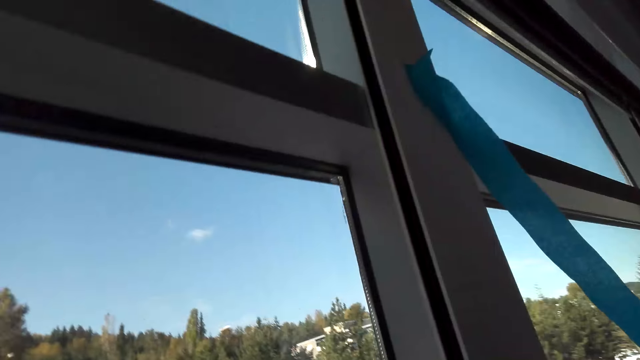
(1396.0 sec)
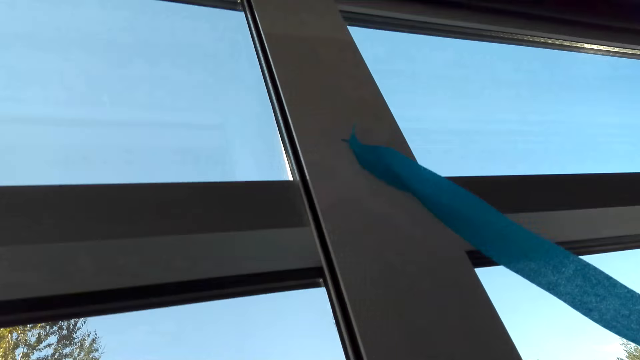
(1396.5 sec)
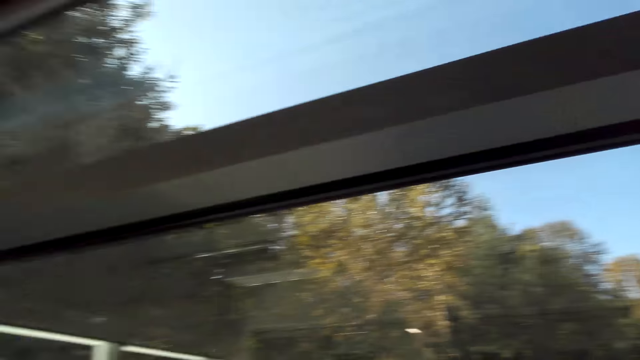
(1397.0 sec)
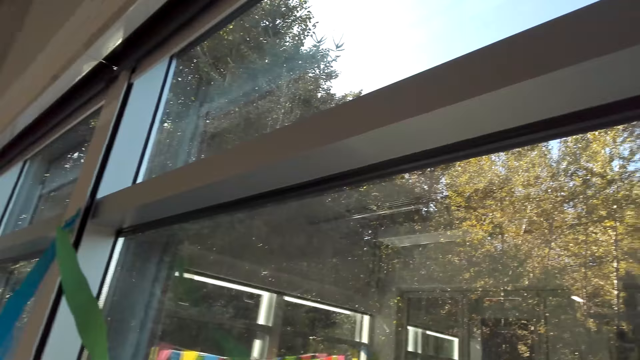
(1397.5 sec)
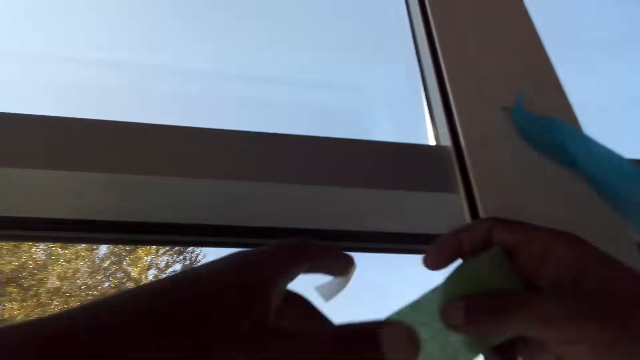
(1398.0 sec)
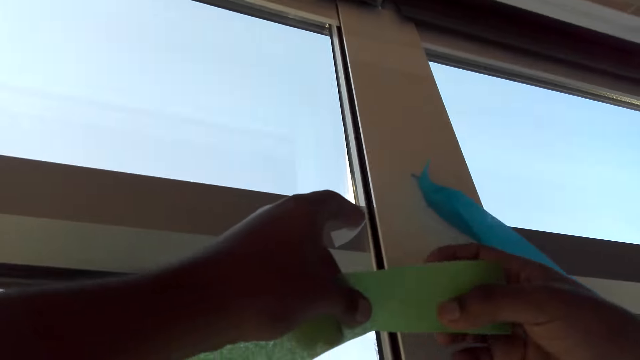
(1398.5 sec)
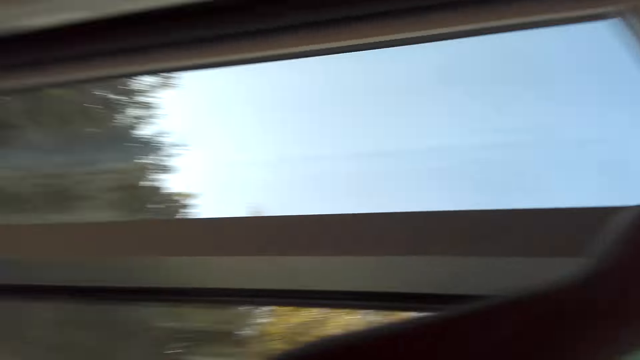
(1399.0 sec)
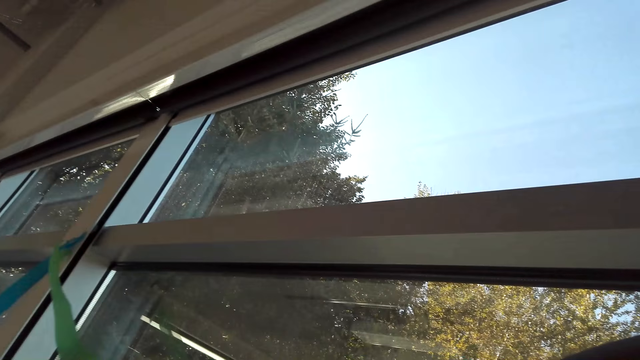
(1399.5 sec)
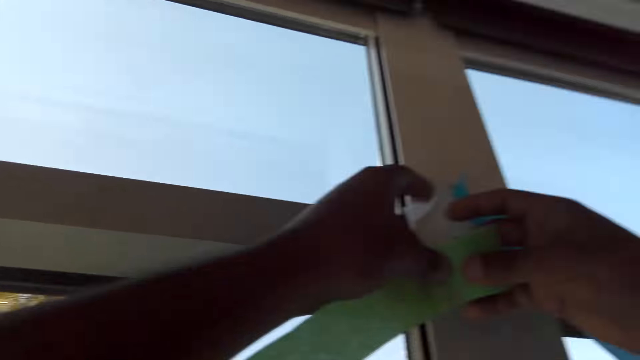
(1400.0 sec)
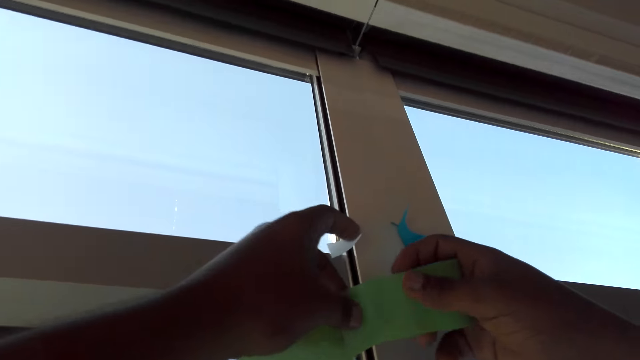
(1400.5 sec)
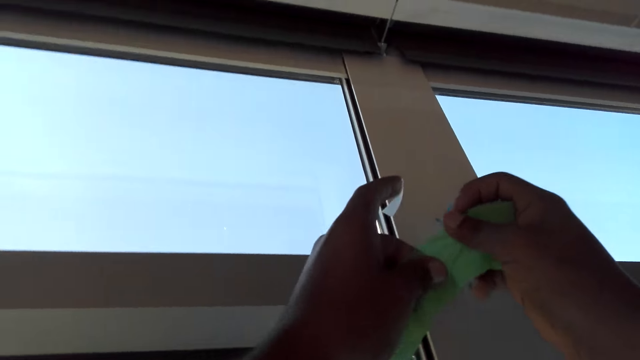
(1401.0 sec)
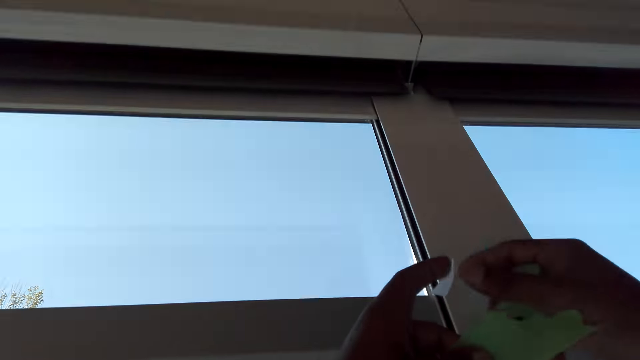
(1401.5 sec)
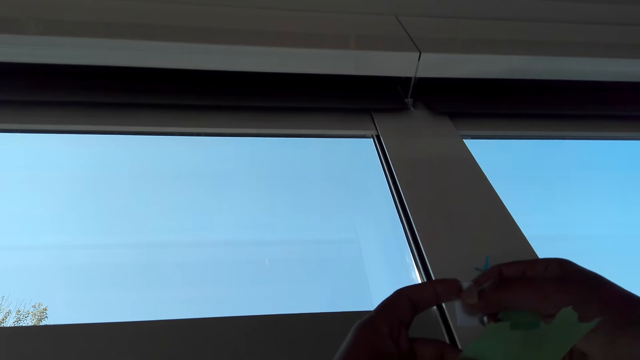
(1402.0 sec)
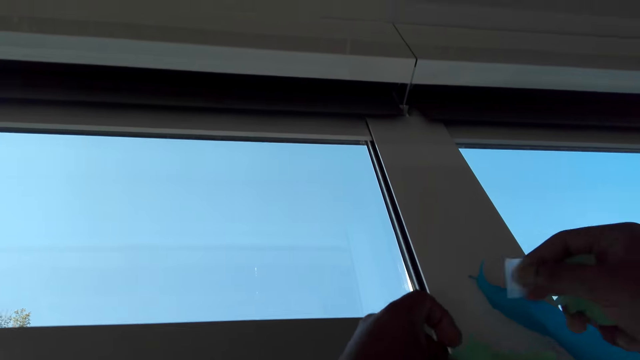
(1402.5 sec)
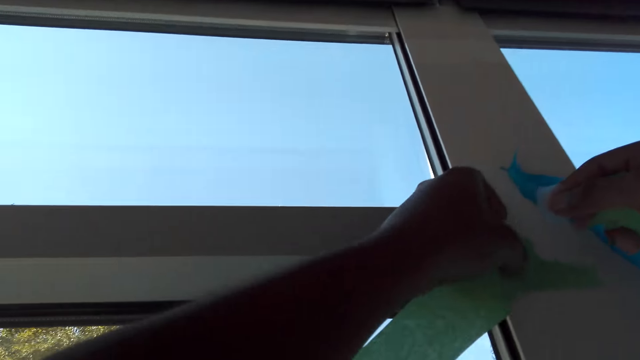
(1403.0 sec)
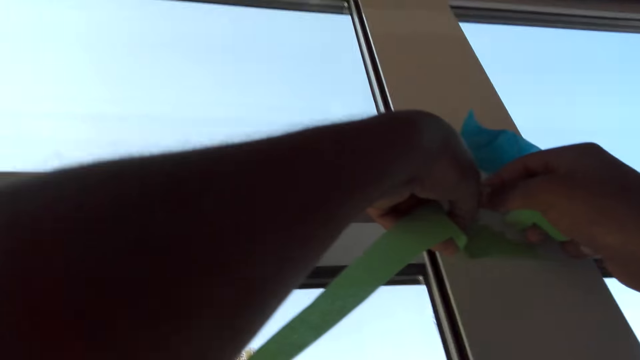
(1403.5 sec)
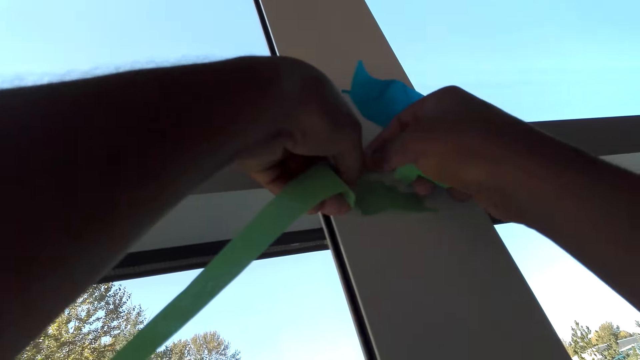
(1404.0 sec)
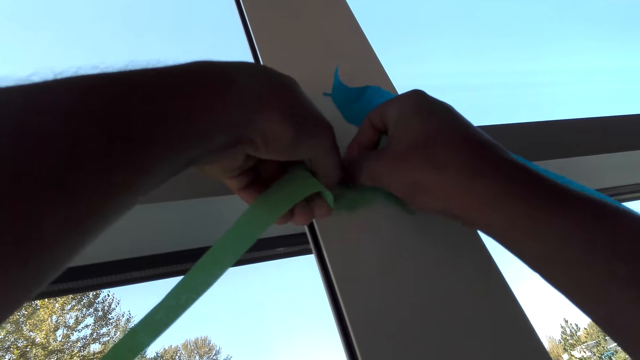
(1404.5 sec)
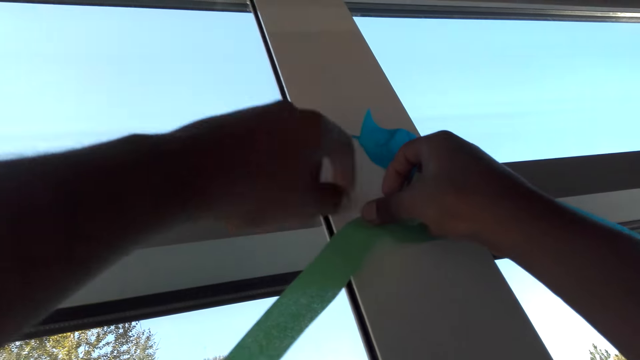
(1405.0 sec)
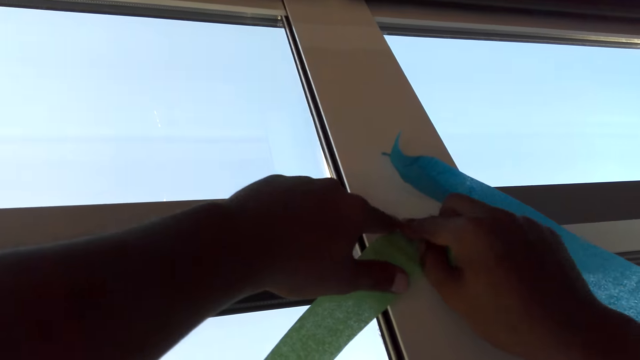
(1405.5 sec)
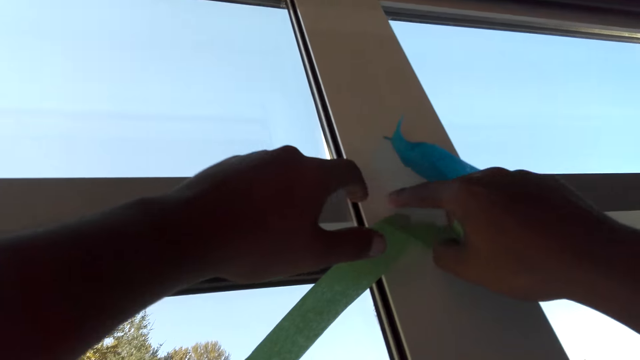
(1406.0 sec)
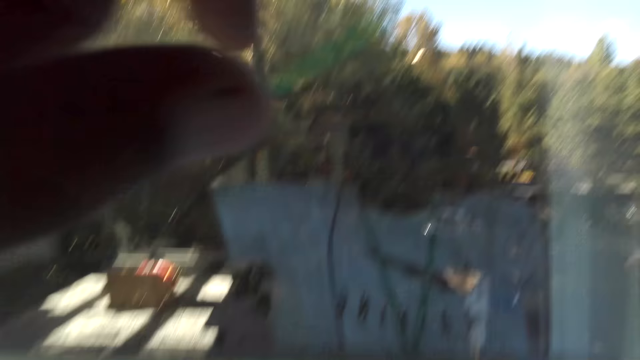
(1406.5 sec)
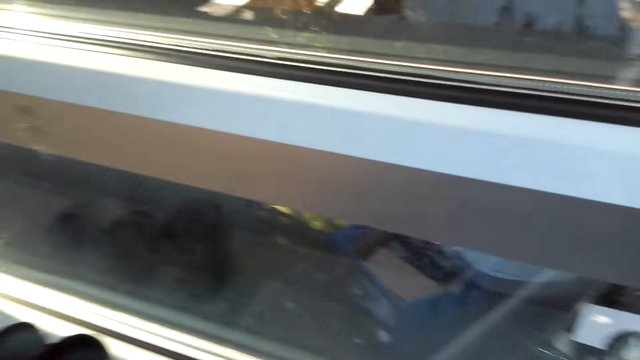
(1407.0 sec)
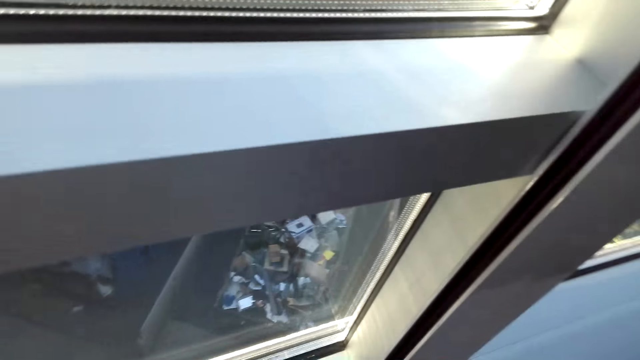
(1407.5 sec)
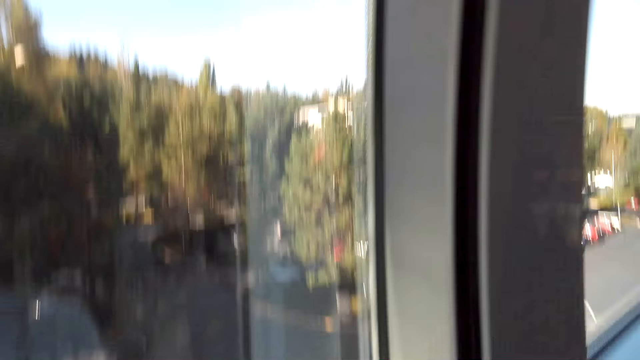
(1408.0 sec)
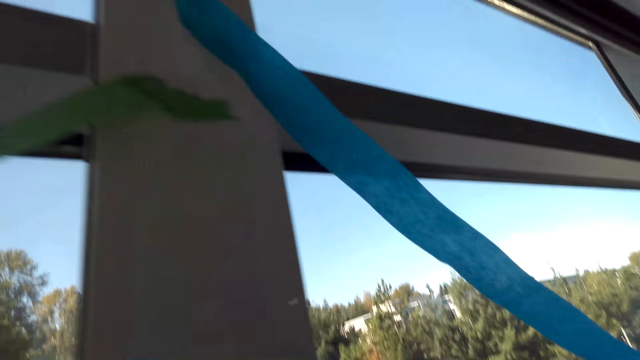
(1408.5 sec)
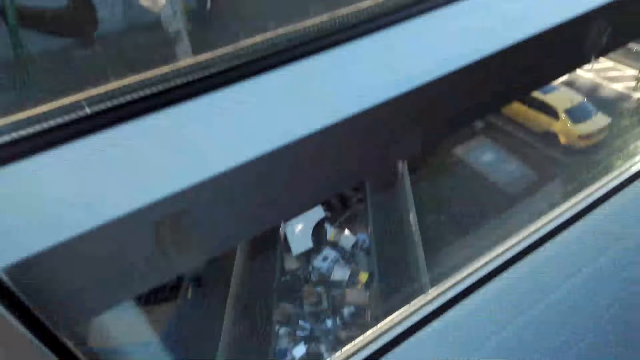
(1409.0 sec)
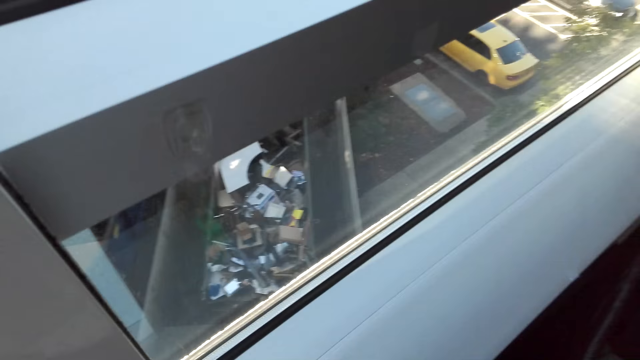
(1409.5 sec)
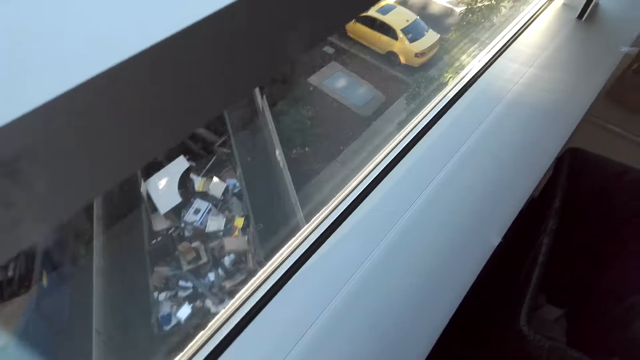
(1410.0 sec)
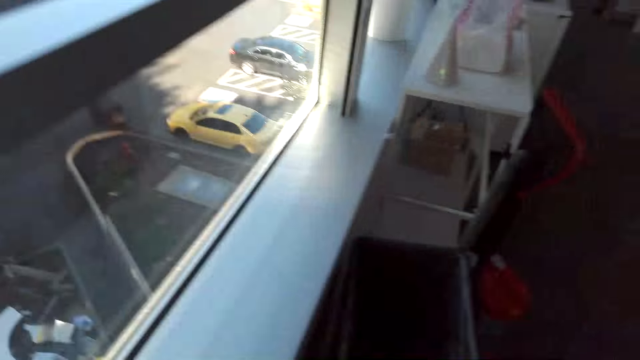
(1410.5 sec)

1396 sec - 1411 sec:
The camera wearer walks around the living room. He lifts up the decorating flowers. He attaches a paper on the window. He walks around the living room. He lifts up the decorating flowers. He cuts the paper with his hands. He takes a seal tape from the other hand. He attaches the paper on the window with the seal tape. He puts down the hand. He walks around the living room.

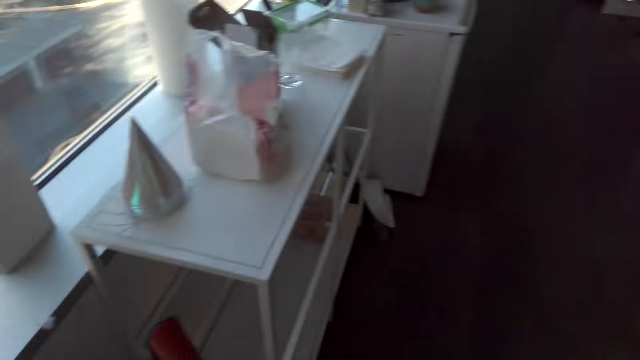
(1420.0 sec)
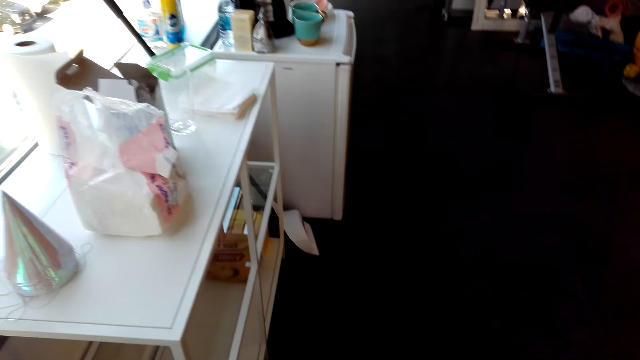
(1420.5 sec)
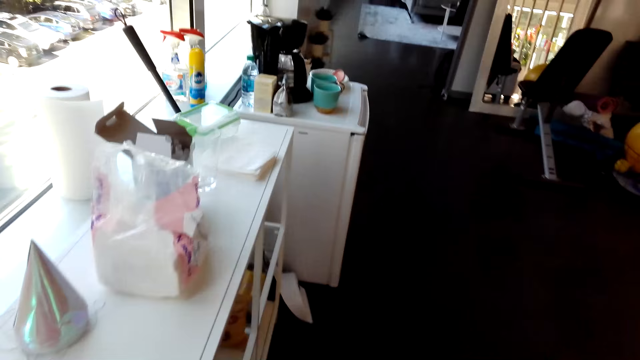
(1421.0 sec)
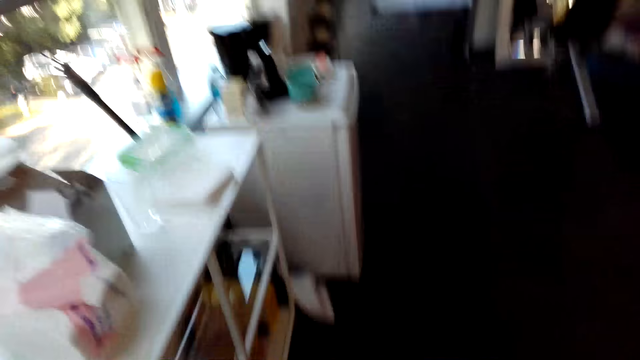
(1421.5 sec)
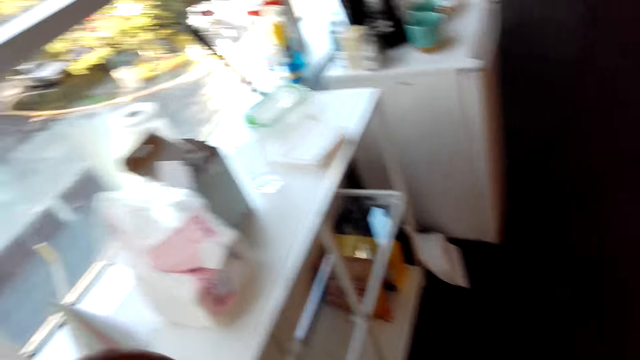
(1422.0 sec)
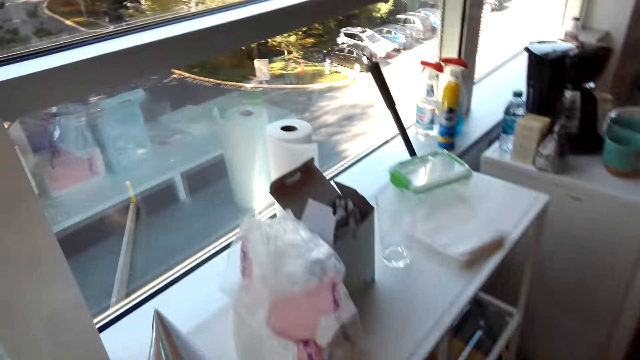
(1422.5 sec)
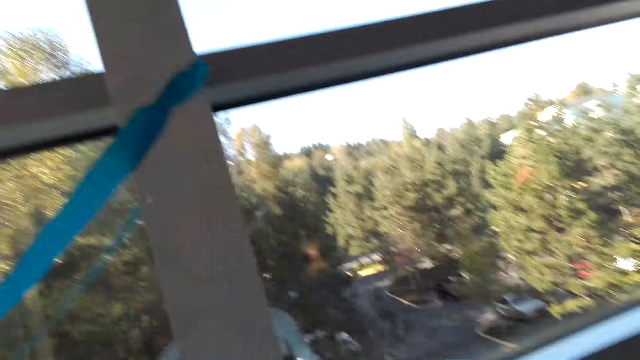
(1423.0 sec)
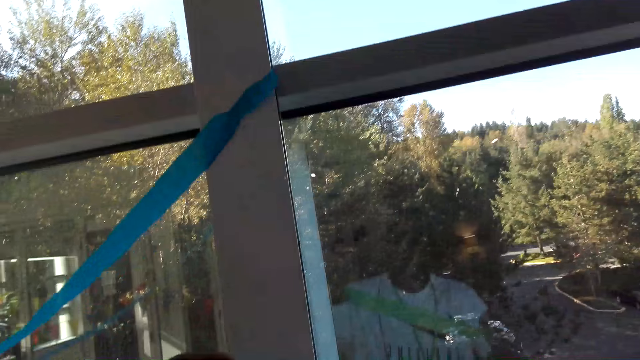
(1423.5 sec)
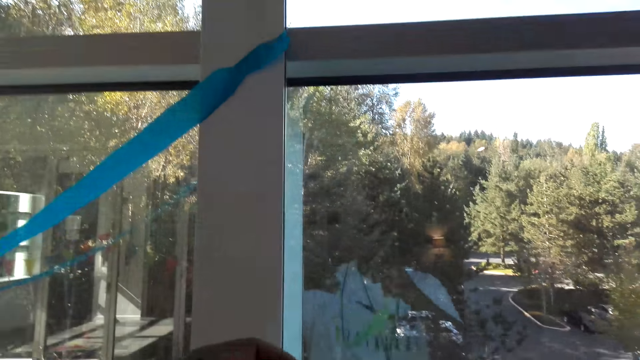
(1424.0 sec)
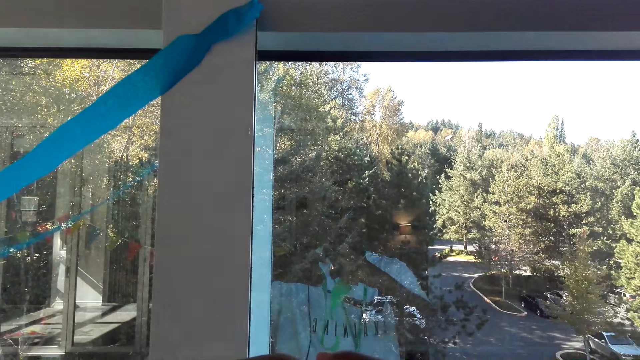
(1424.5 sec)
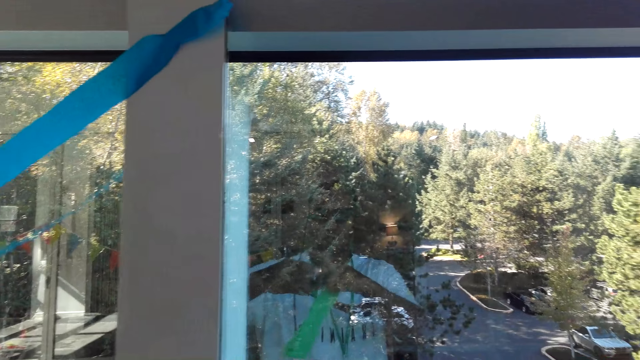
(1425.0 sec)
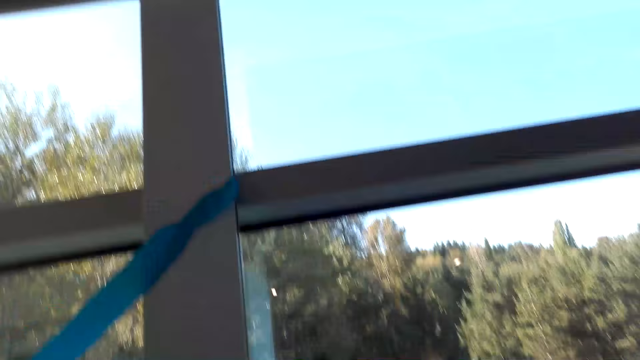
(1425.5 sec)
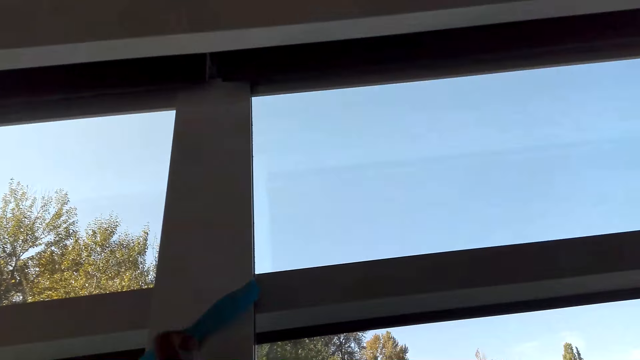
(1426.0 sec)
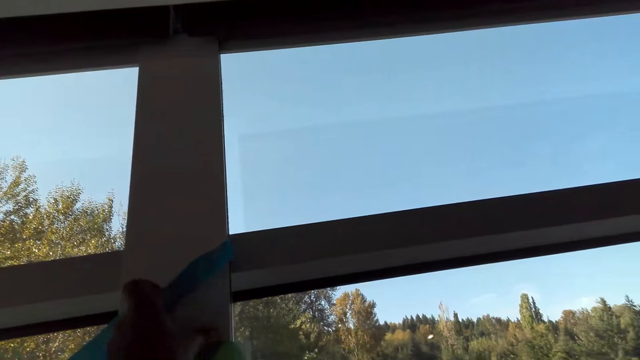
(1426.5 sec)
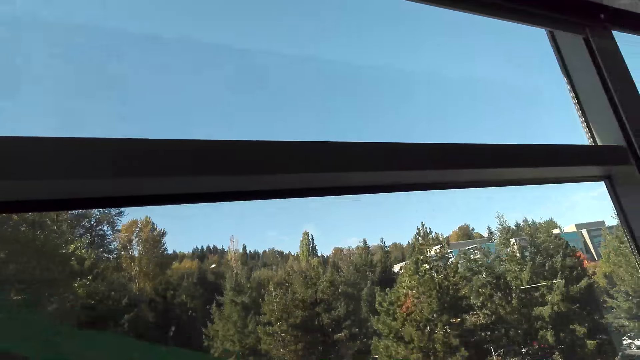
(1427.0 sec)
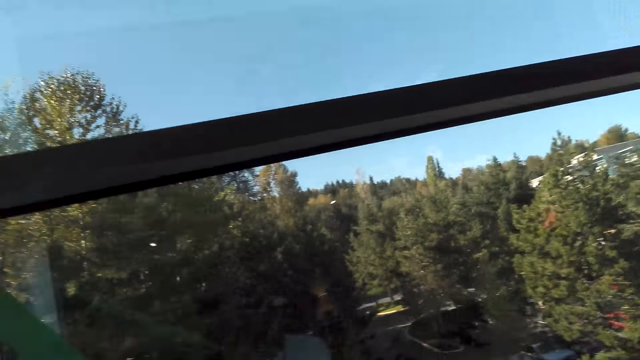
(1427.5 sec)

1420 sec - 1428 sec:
The camera wearer touches the decorating flower.
